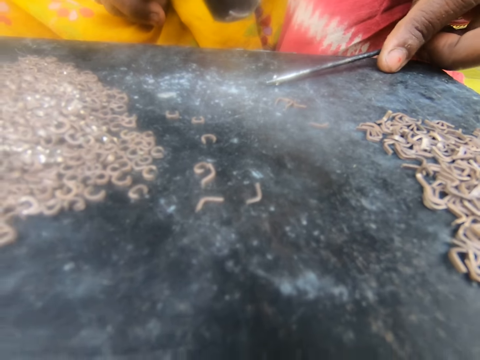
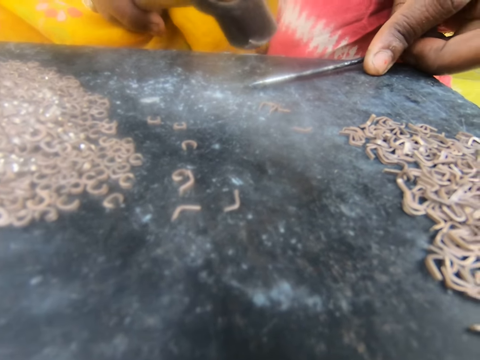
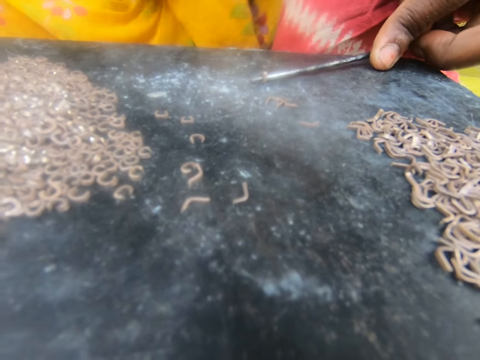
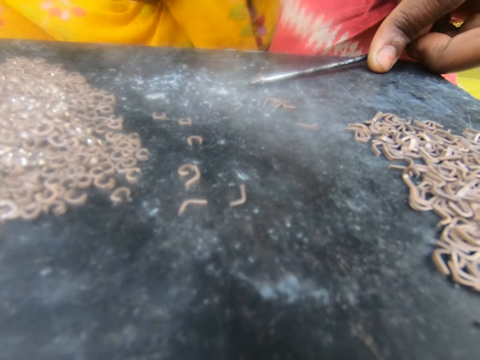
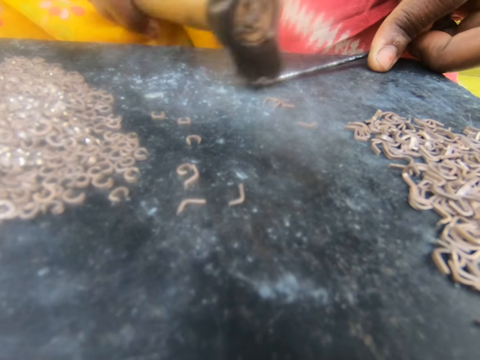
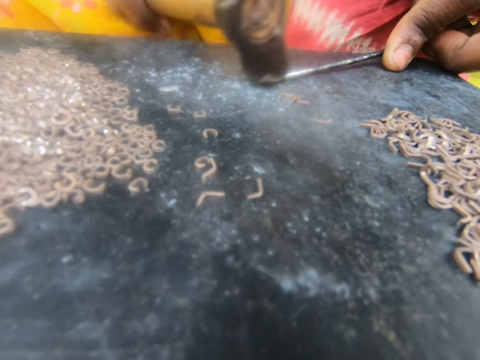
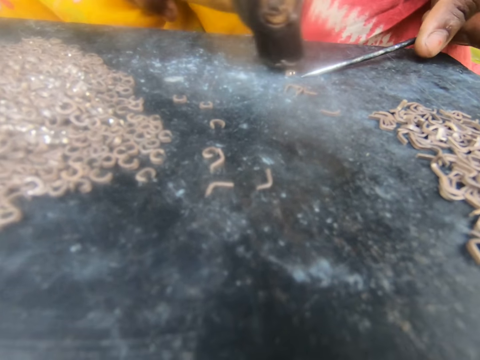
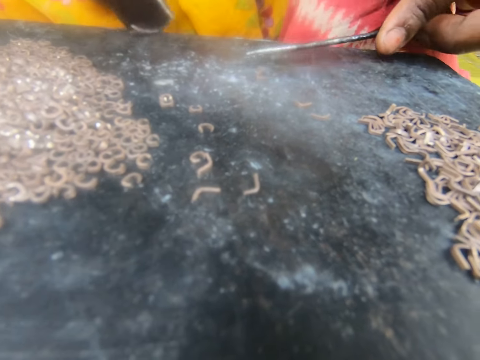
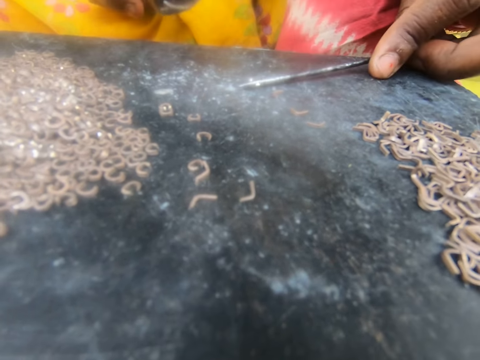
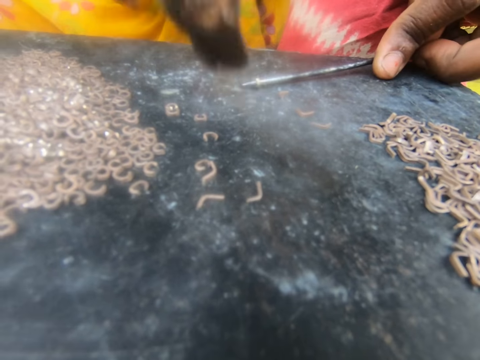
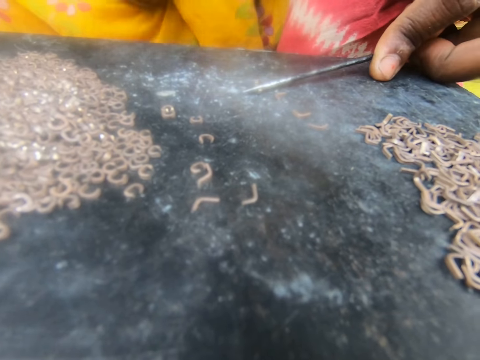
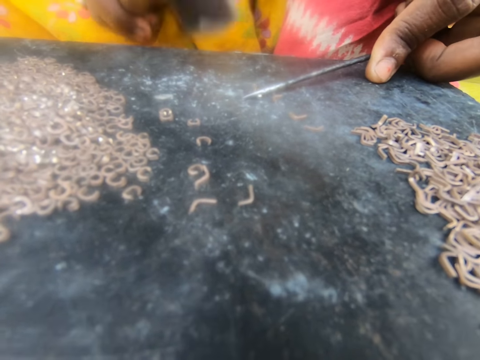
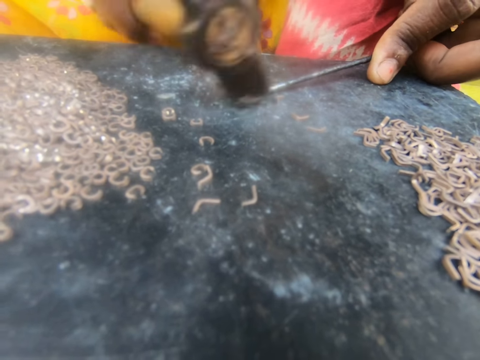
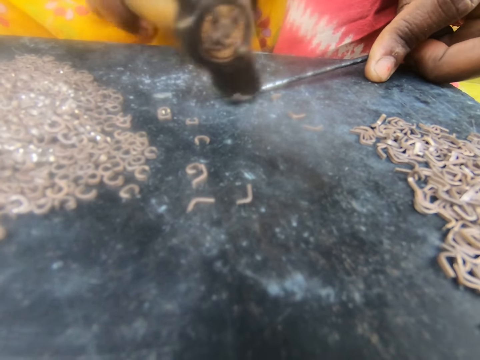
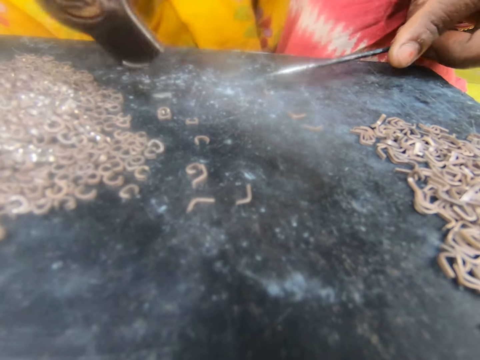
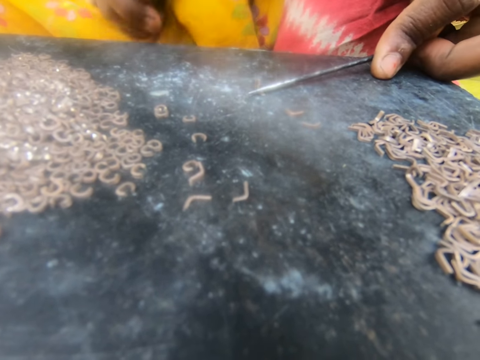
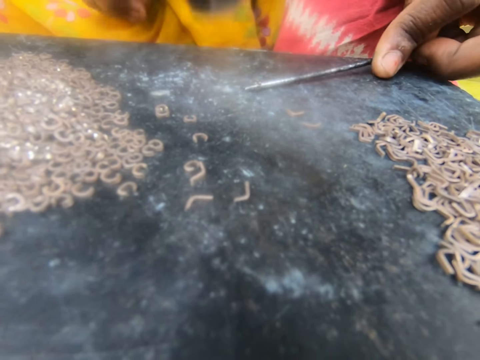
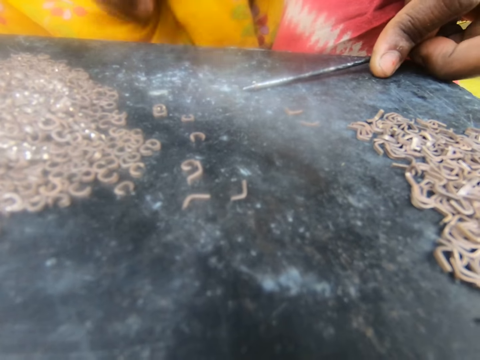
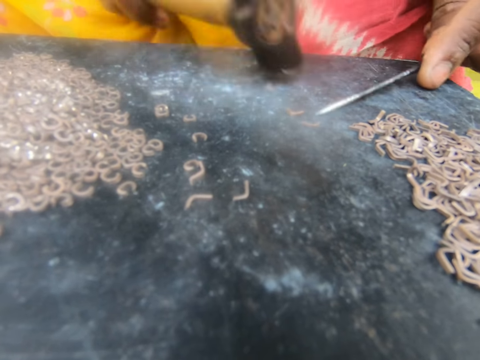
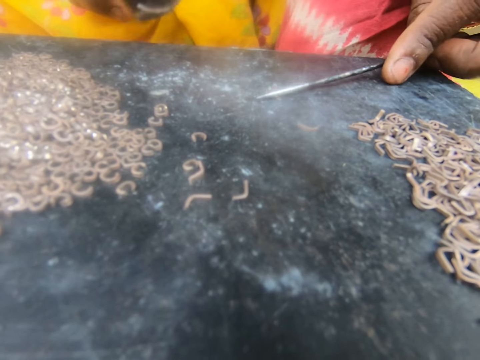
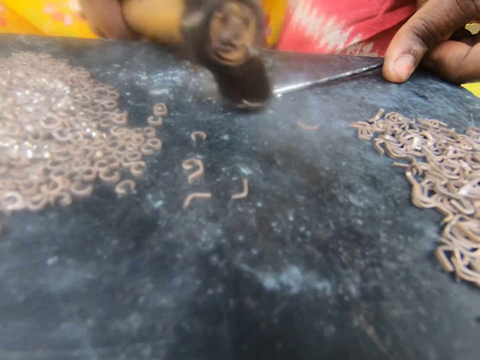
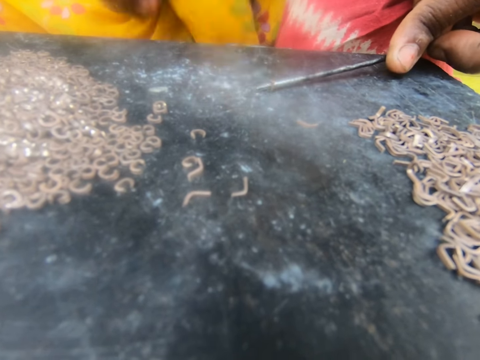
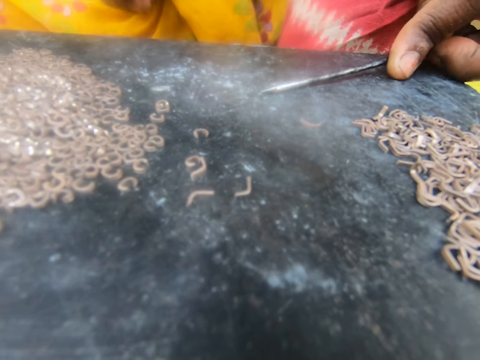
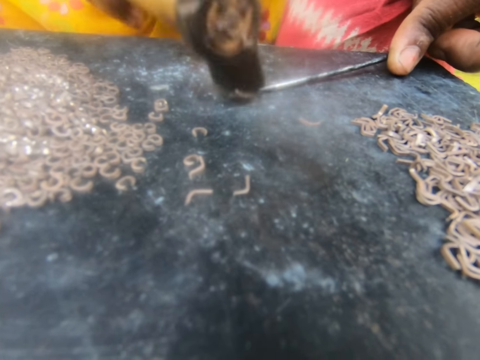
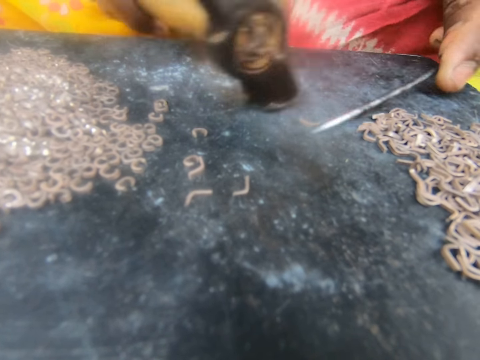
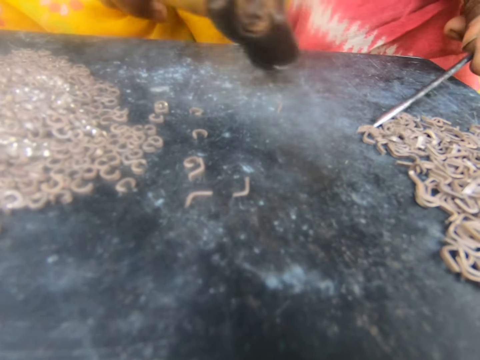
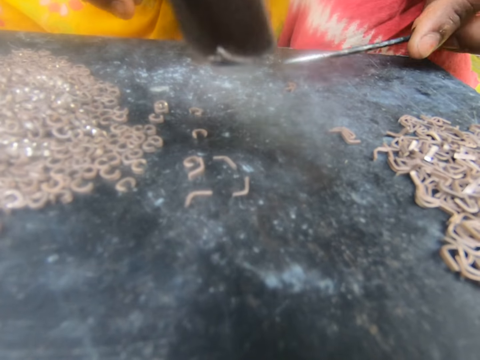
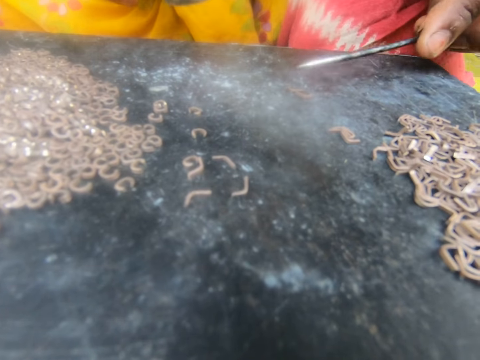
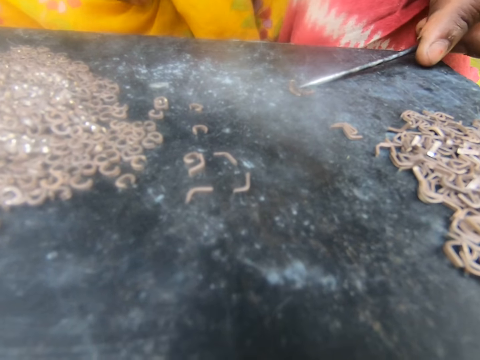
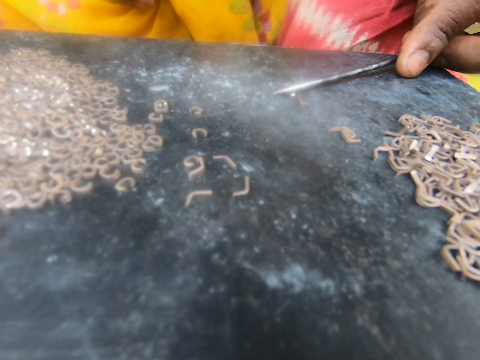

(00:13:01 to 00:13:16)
The camera wearer hammers the metallic hook. They hold the metallic hook with a steel rod. They hammer the metallic hook. They hold the metallic hook with the steel rod. They hammer the metallic hook. They hold the metallic hook with the steel rod.

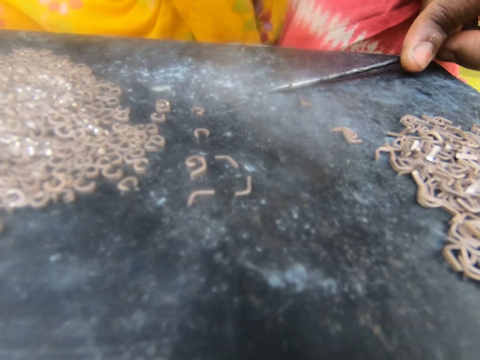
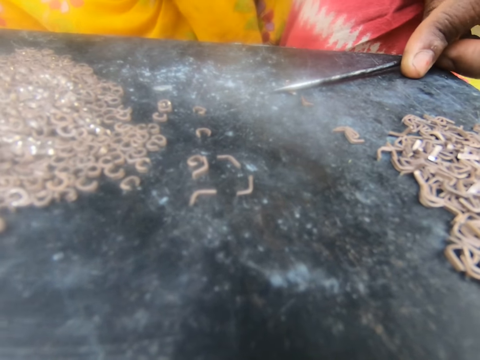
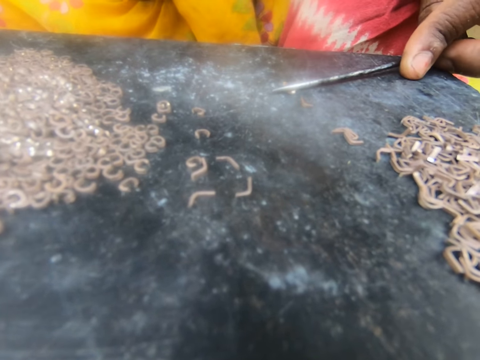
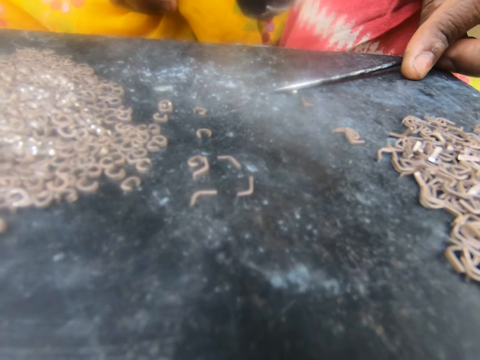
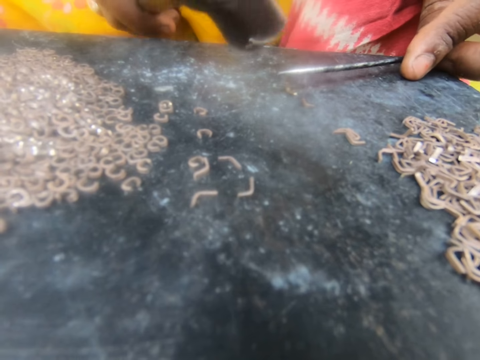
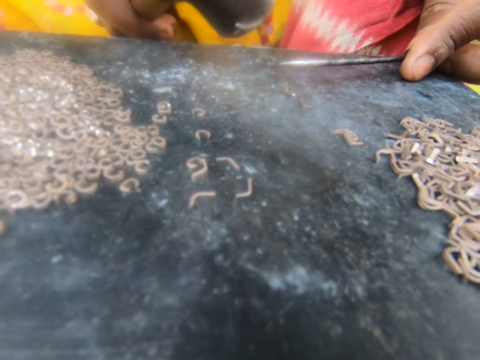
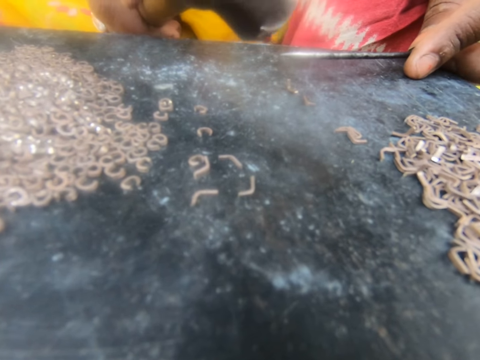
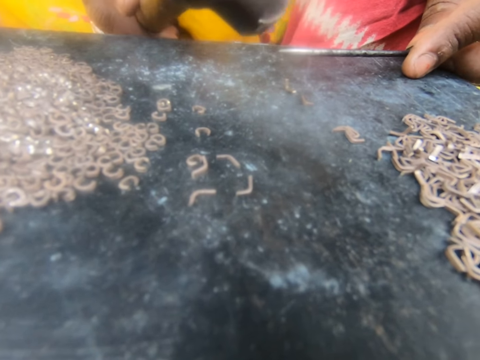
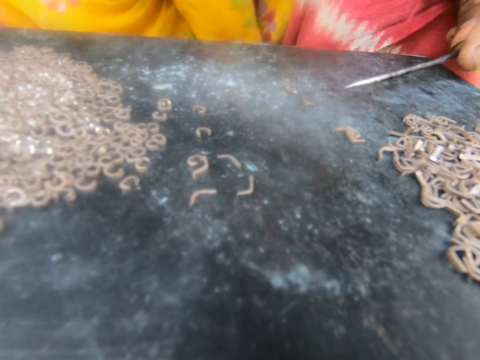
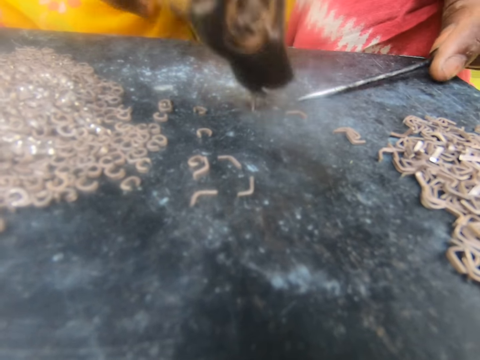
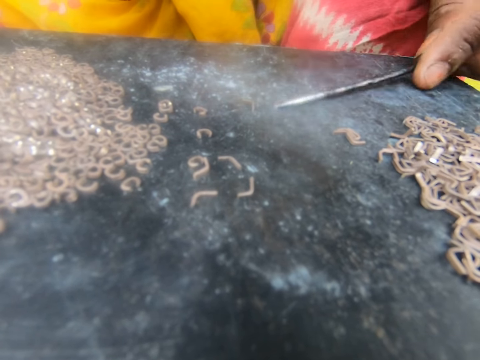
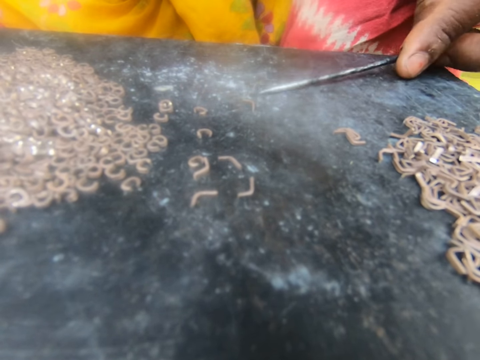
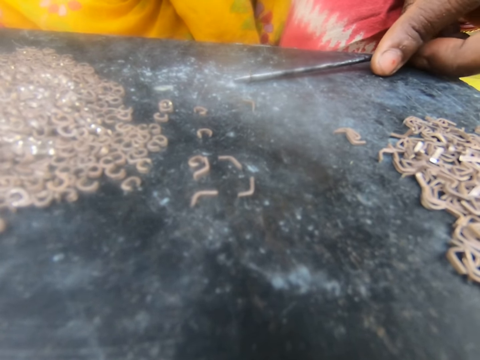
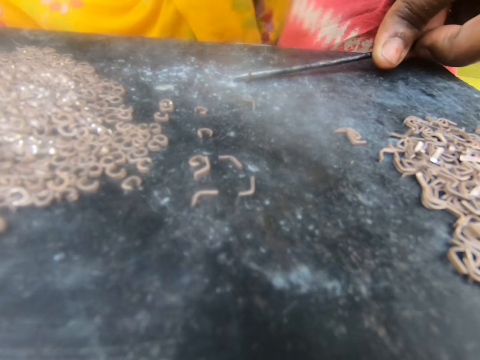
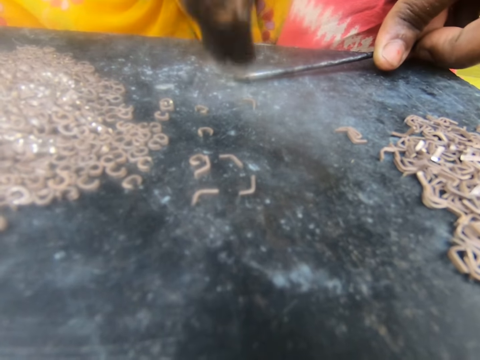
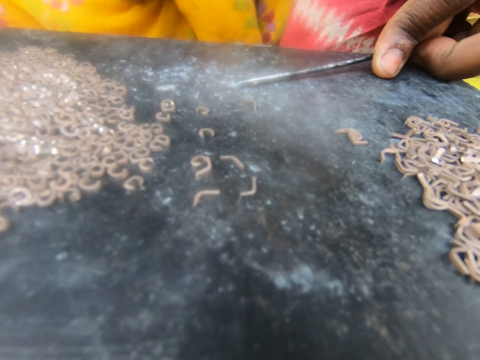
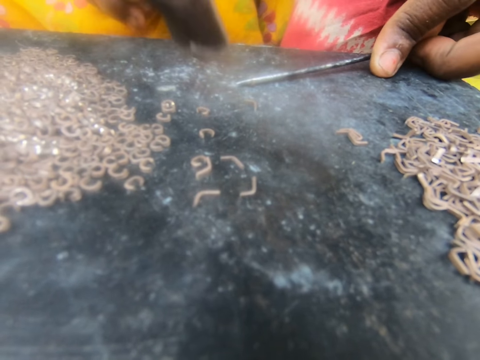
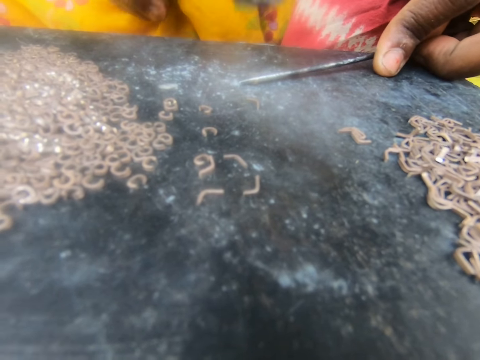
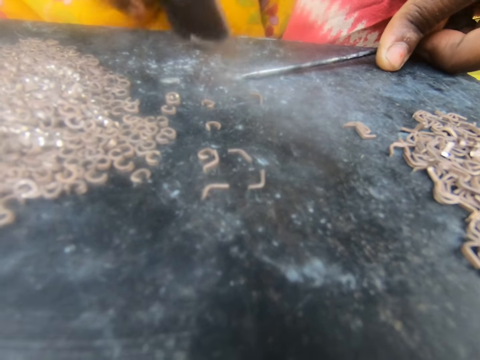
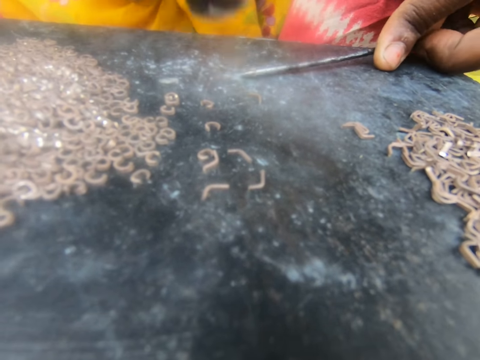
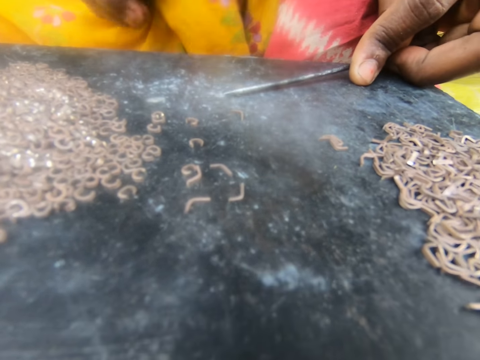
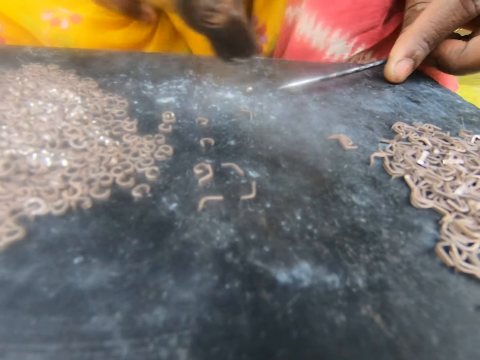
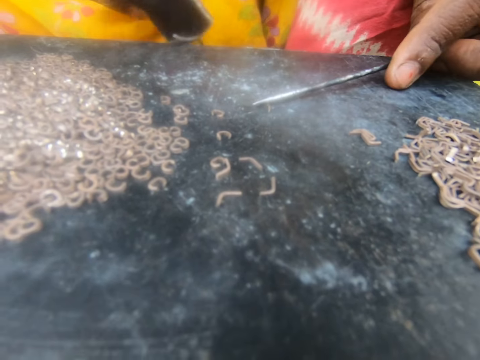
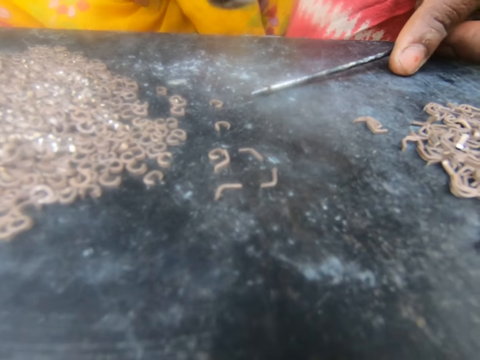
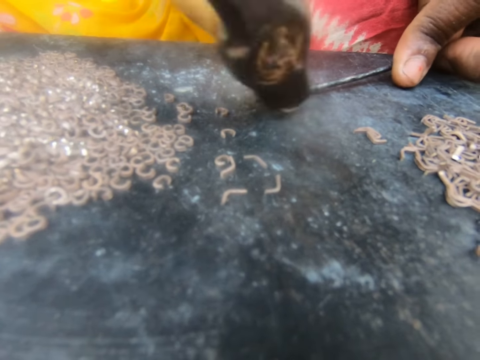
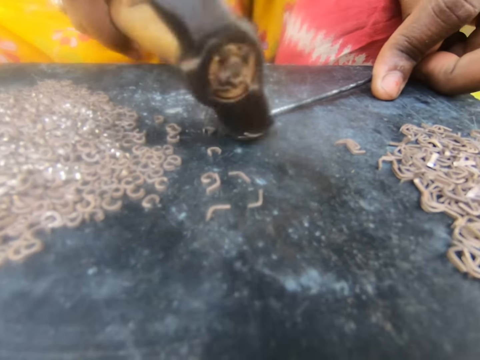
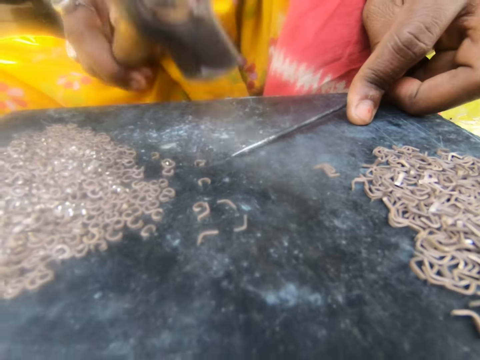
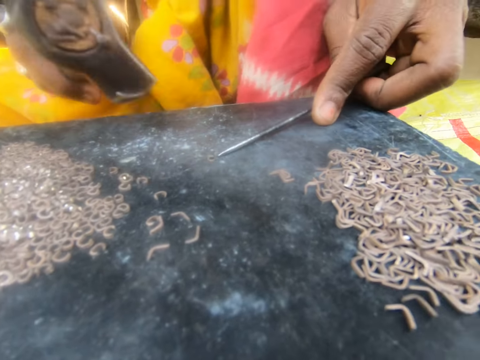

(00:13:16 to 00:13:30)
The camera wearer hammers the metallic hook. They look around the room. They hold the metallic hook with a steel rod. They hammer the metallic hook. They hold the metallic hook with the steel rod. They hammer the metallic hook.
